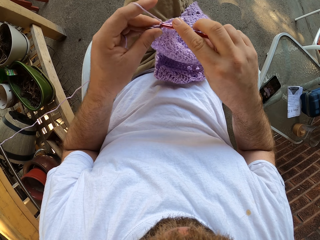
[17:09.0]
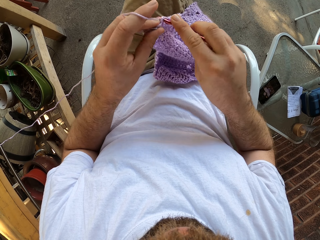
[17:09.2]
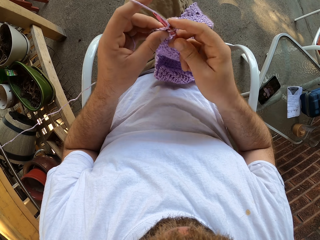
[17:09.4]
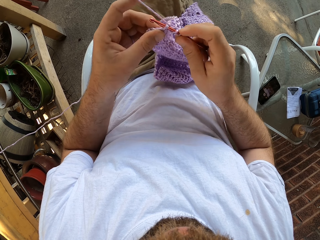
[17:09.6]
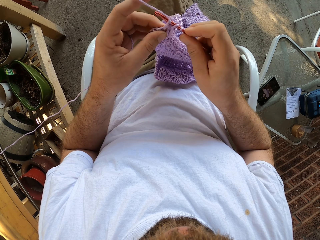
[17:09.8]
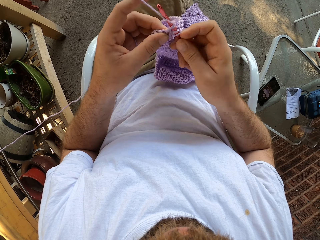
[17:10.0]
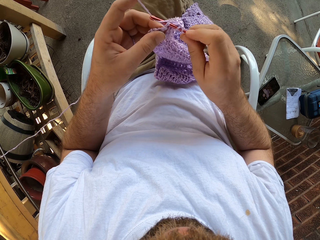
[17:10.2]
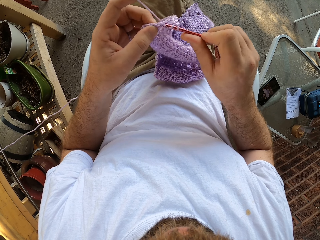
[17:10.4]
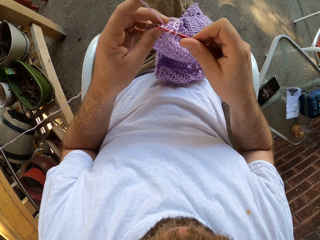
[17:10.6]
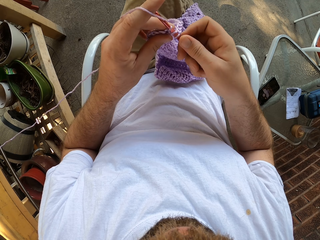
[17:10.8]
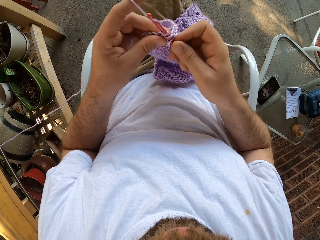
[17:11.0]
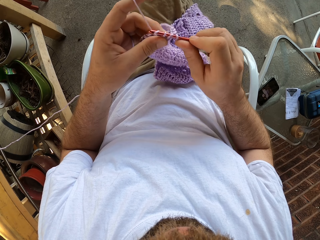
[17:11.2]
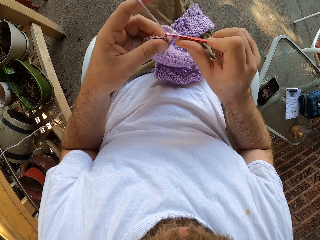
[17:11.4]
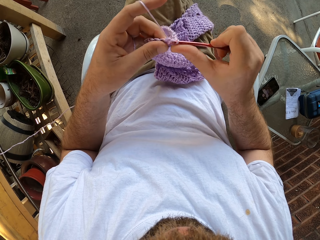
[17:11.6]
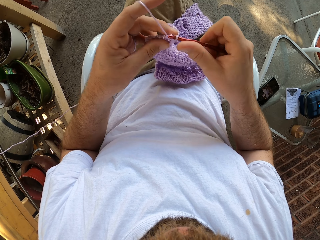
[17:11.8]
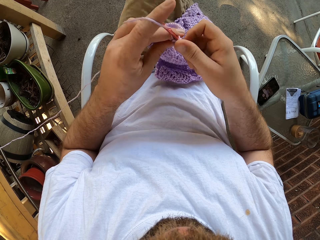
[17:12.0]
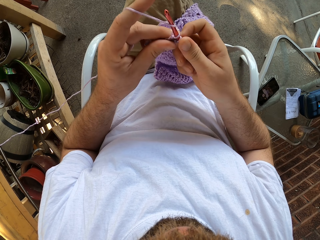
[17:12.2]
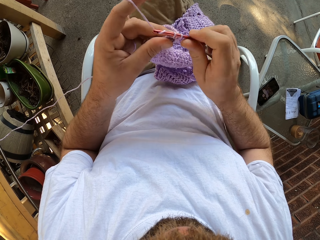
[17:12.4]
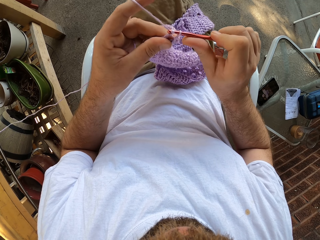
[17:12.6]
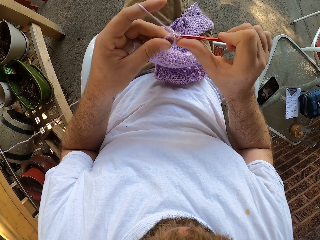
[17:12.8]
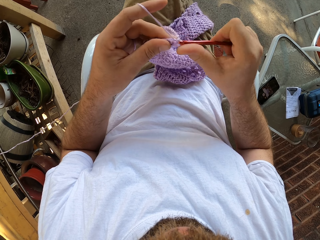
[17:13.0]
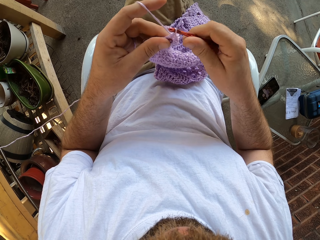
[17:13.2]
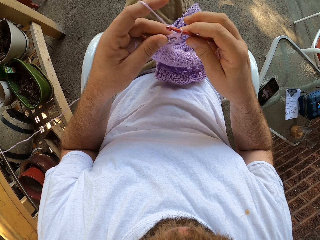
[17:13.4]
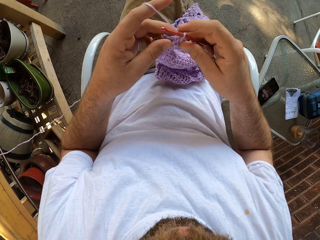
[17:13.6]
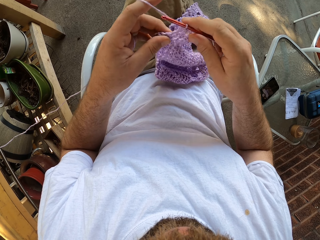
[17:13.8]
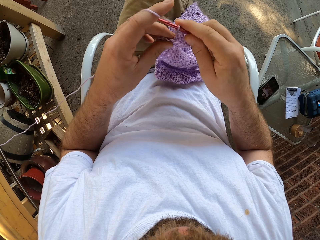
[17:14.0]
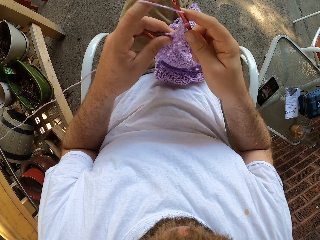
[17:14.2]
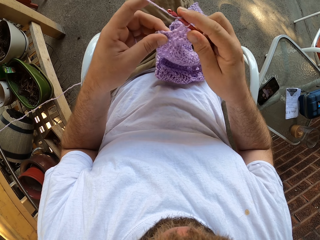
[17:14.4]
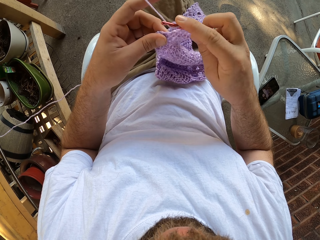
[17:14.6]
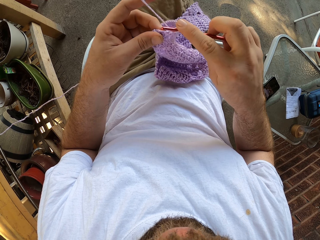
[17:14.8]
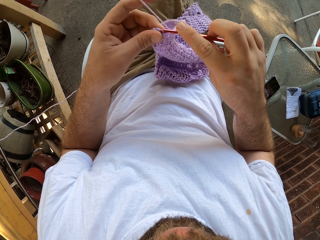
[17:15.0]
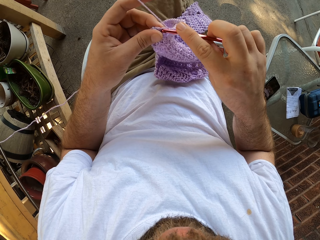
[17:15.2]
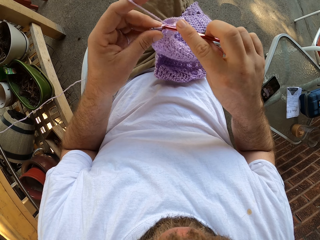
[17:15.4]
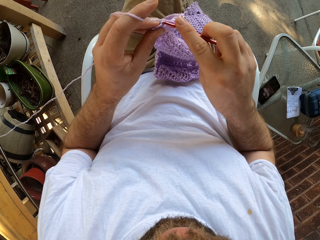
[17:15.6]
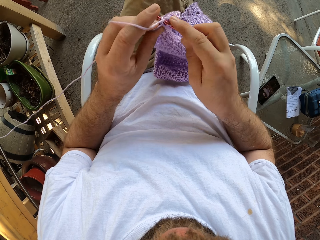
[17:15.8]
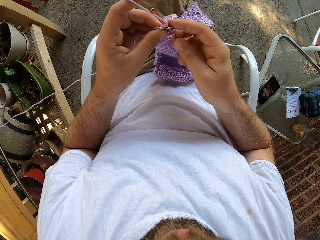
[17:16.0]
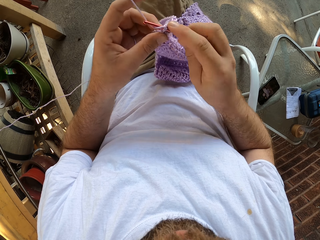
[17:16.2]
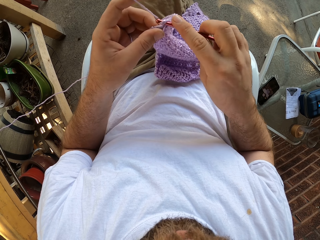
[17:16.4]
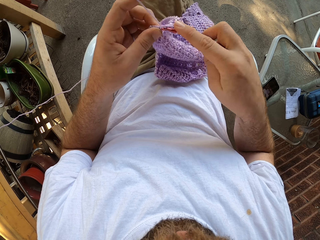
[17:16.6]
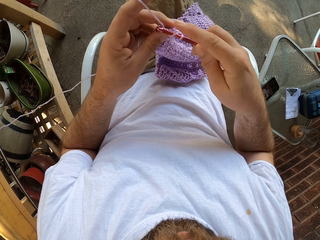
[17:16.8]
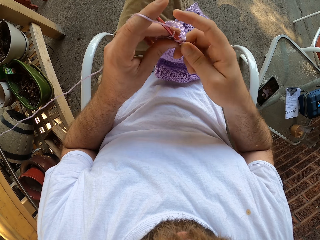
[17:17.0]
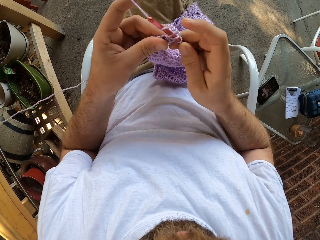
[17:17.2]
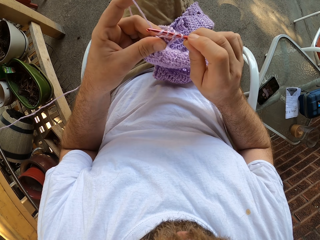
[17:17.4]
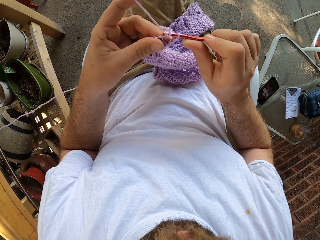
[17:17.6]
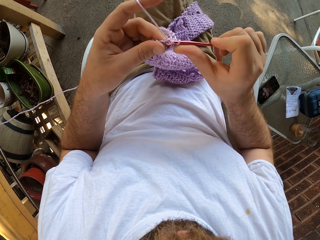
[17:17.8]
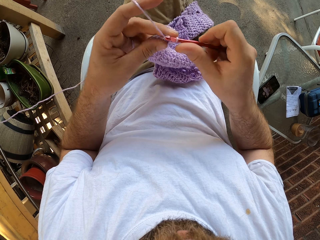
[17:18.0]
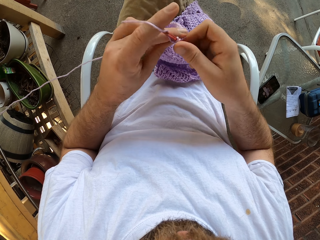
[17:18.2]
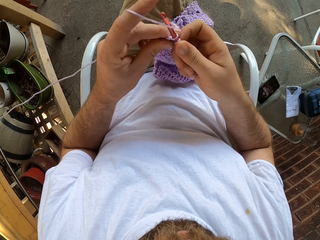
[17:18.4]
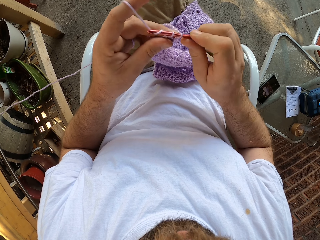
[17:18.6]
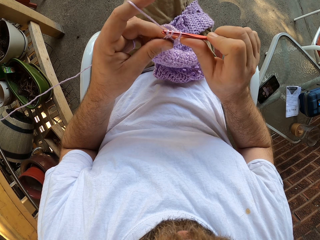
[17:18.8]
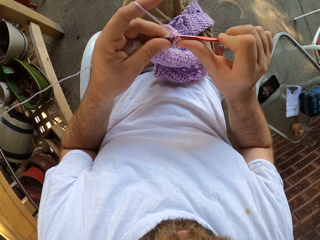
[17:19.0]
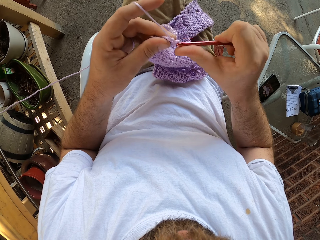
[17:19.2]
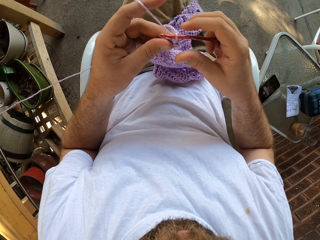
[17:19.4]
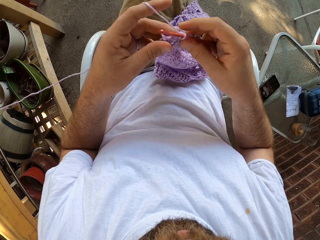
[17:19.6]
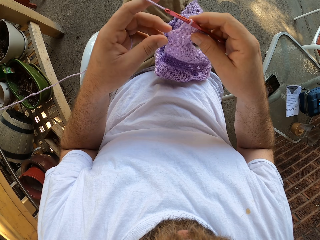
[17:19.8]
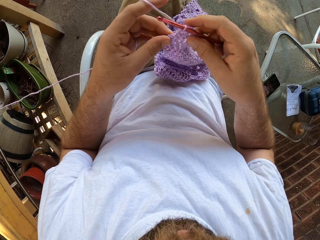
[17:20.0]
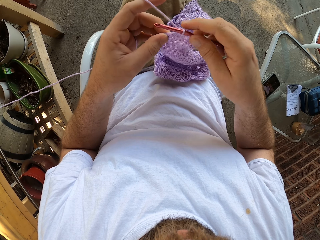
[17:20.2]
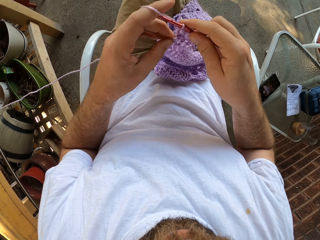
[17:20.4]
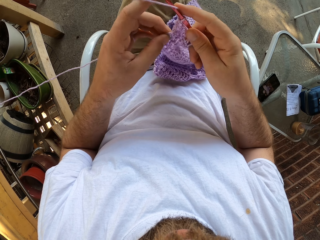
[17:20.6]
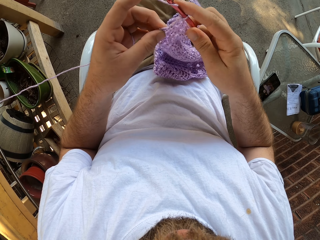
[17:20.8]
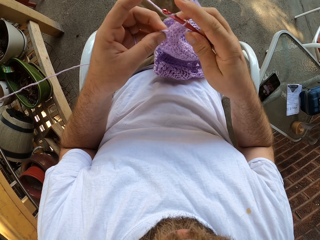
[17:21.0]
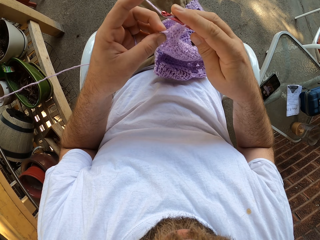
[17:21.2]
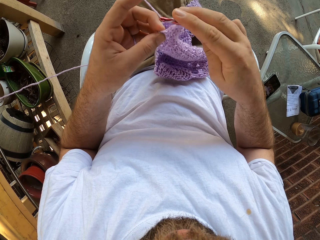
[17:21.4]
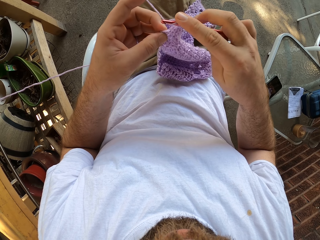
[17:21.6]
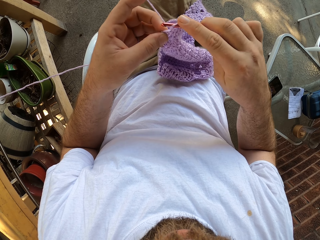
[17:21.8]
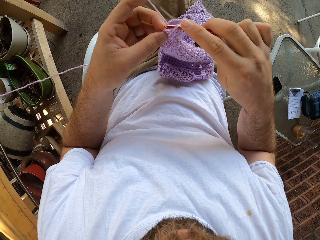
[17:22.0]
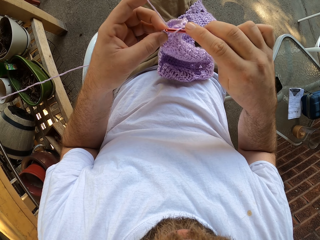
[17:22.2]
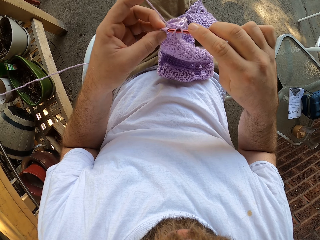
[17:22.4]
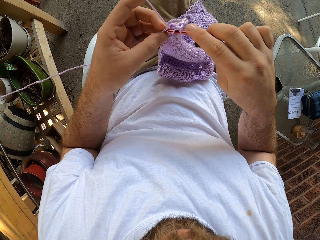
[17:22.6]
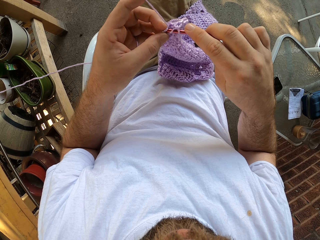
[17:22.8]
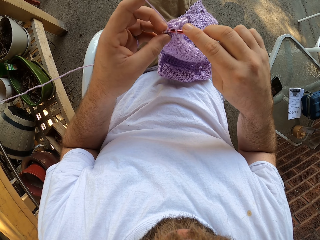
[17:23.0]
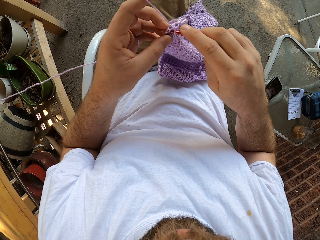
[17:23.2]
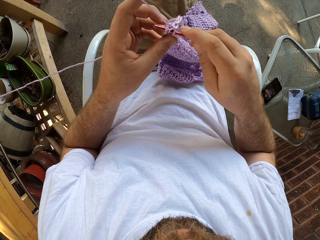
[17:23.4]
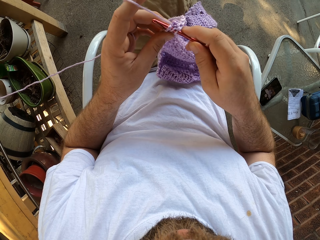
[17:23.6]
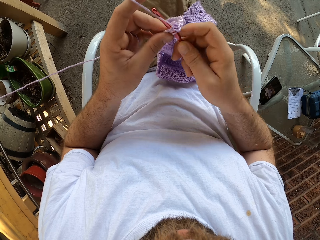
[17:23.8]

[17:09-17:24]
The camera wearer moves the left hand. They crochet the cloth with a crochet hook. They move the left hand. They crochet the cloth with the crochet hook.

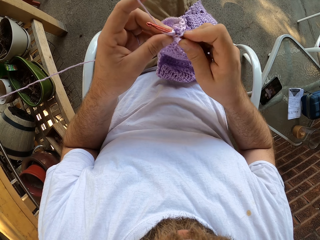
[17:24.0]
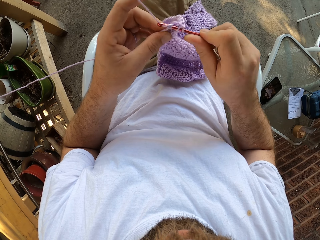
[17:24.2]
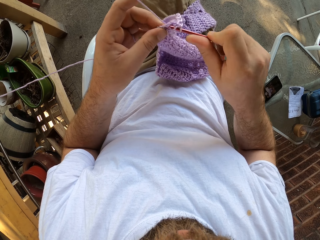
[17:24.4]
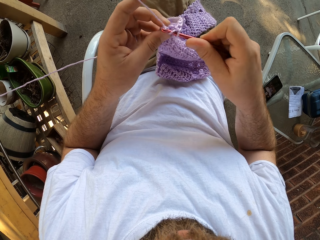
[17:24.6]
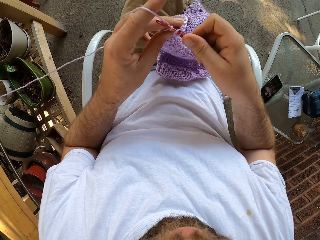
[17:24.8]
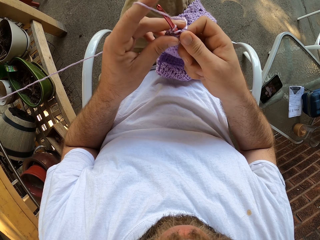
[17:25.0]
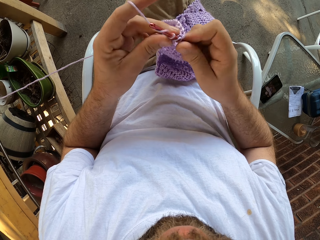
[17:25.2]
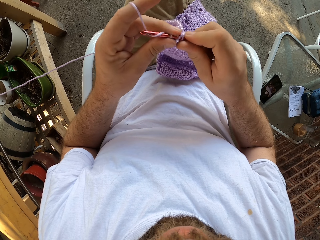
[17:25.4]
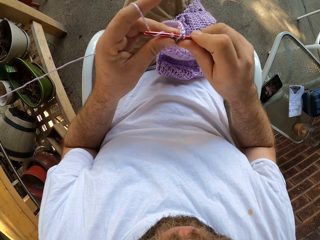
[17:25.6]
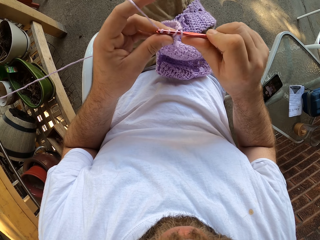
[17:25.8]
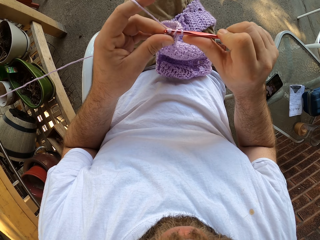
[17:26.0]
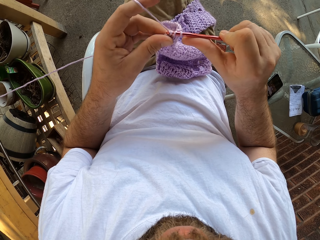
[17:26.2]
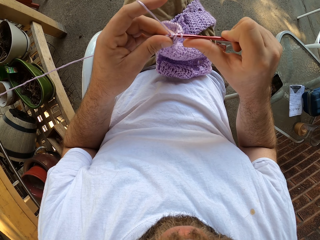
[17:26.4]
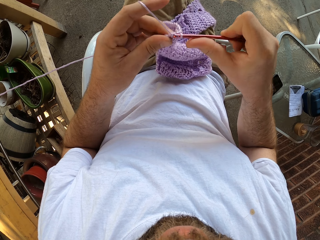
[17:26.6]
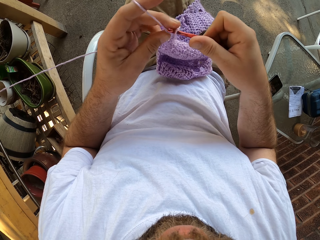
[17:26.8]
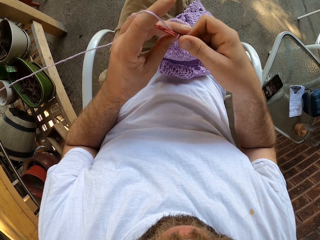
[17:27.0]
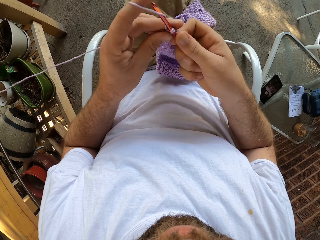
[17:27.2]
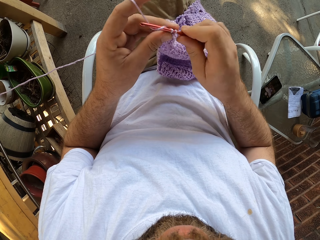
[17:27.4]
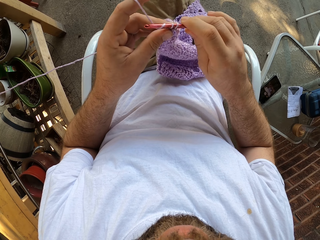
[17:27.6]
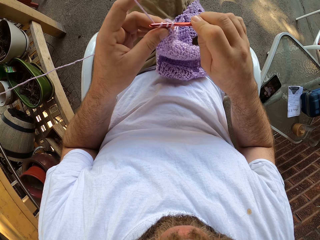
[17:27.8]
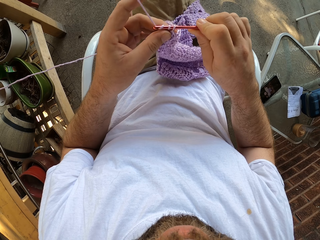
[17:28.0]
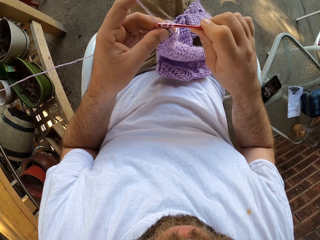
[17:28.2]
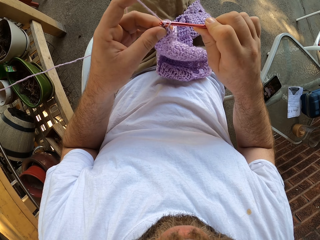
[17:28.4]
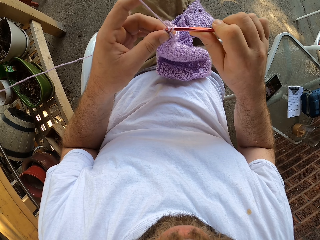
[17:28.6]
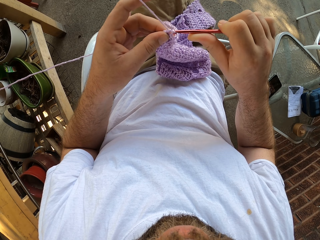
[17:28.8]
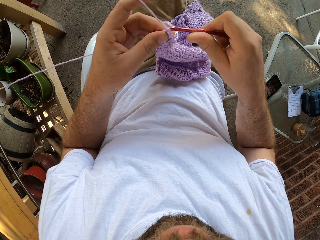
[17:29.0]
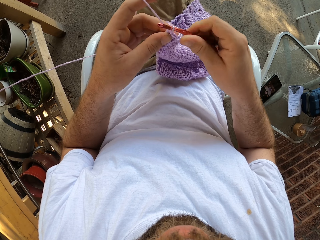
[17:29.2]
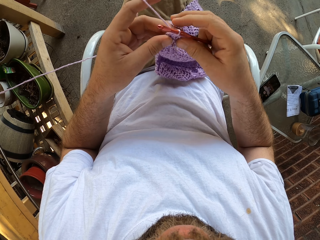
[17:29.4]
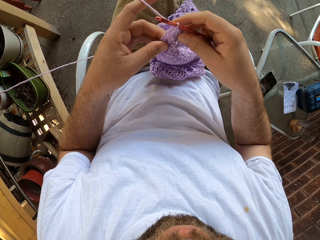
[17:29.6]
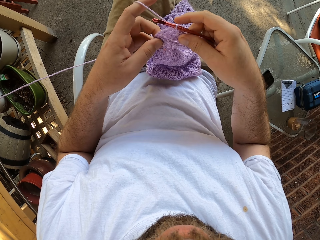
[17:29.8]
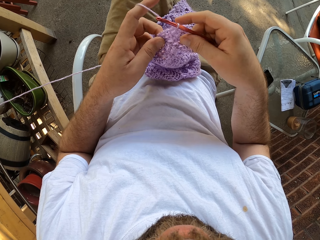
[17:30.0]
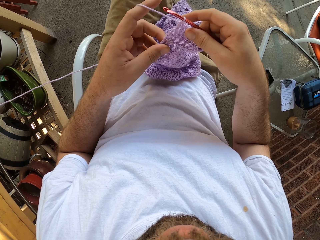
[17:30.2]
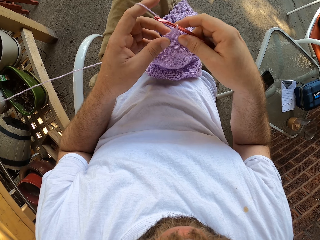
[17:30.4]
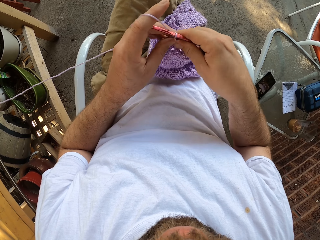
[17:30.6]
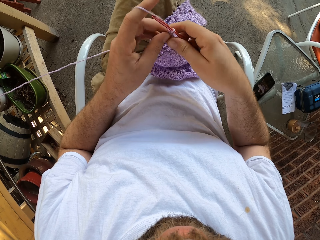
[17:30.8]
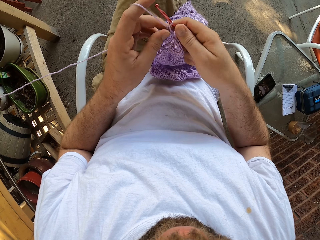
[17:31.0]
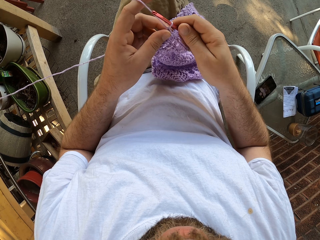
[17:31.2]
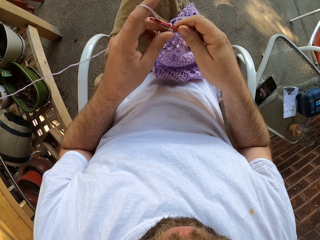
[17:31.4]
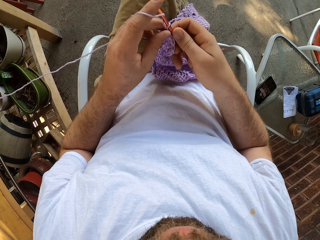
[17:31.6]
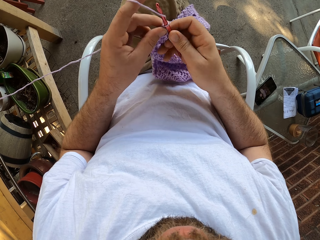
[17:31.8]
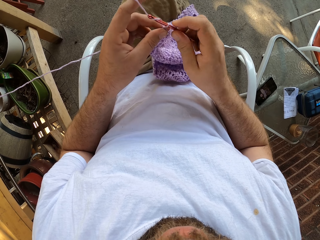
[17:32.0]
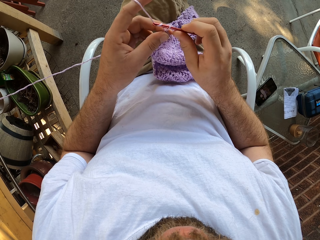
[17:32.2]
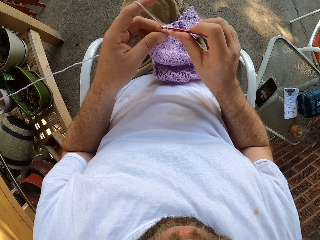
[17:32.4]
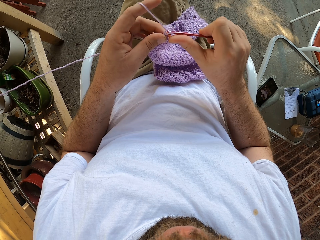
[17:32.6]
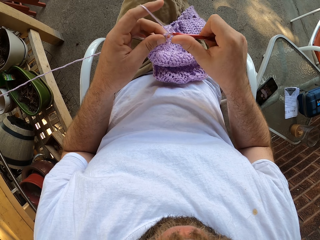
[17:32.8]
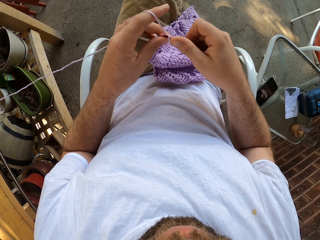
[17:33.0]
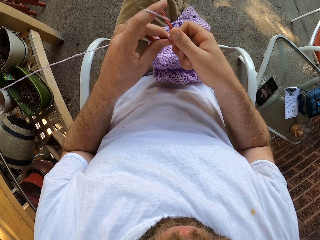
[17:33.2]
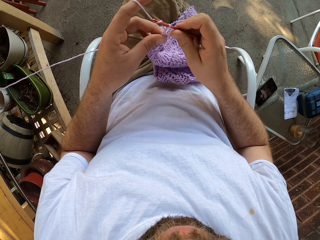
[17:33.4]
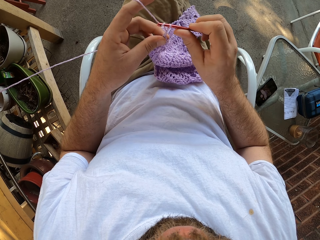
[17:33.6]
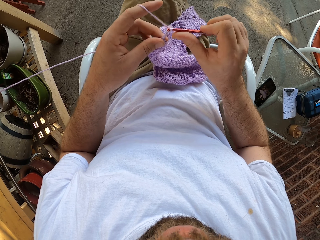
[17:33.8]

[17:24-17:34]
The camera wearer moves the left hand. They crochet the cloth with a crochet hook.
